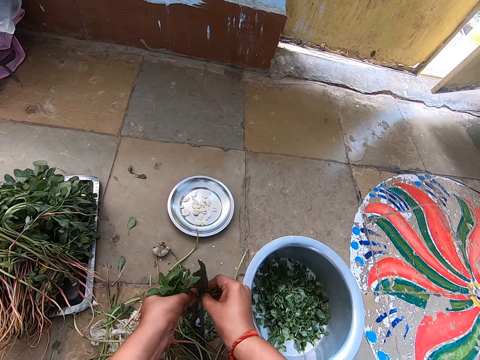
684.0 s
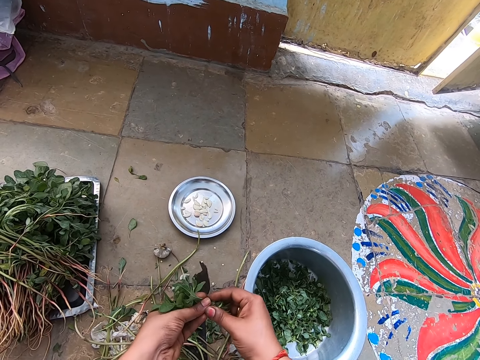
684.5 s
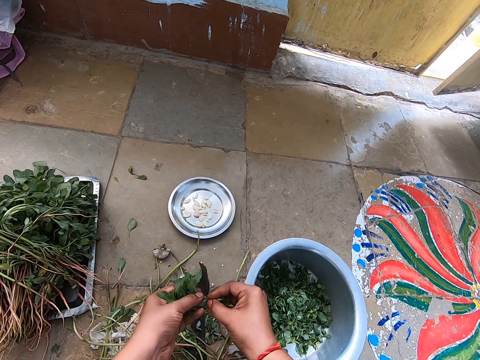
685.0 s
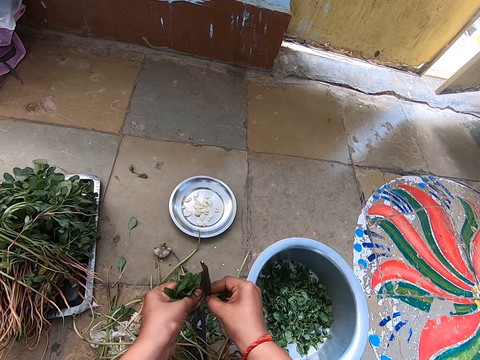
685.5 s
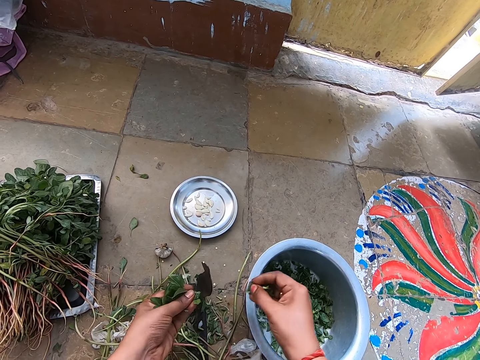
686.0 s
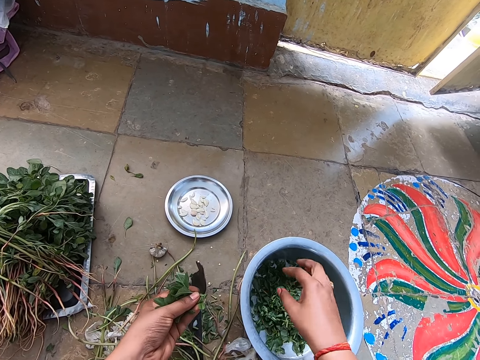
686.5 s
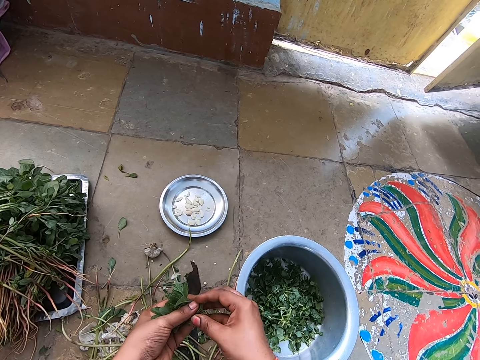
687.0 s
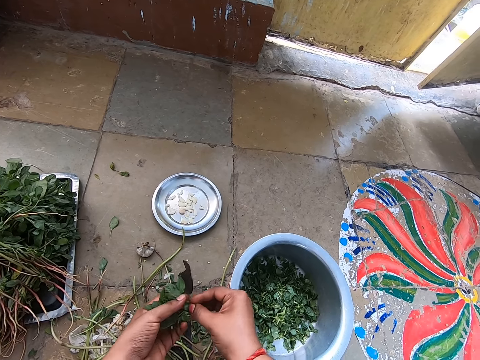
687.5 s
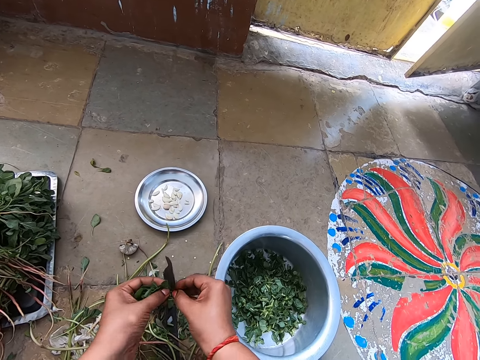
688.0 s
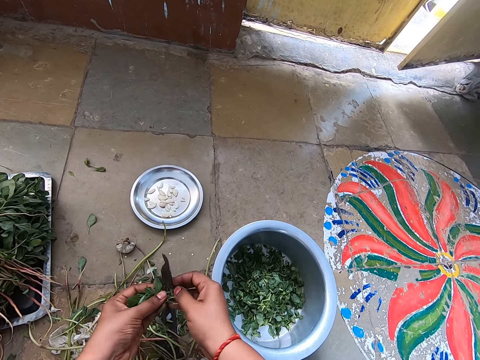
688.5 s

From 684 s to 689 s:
The camera wearer drops the water spinach stems in the bowl on the floor with her right hand. She cuts the water spinach leaves with the boti on the floor with both hands.

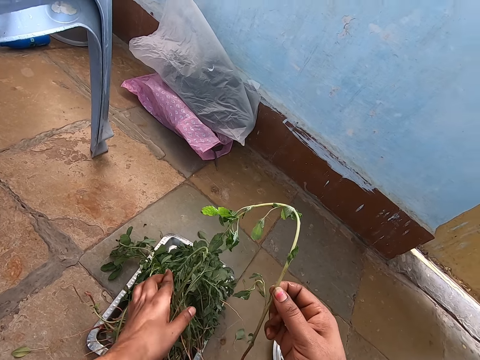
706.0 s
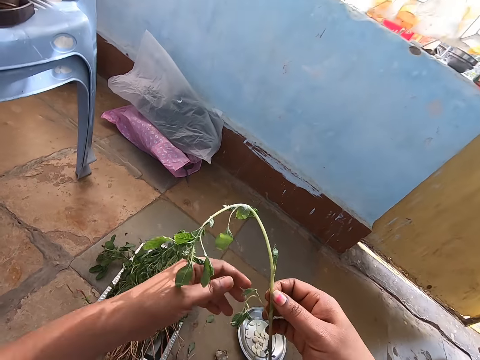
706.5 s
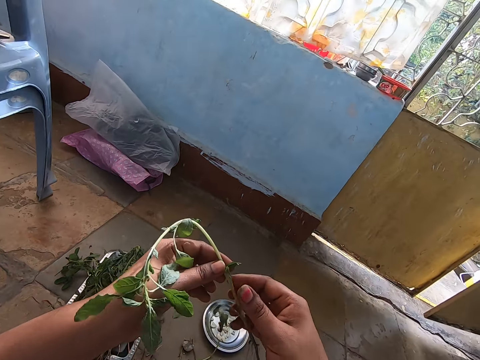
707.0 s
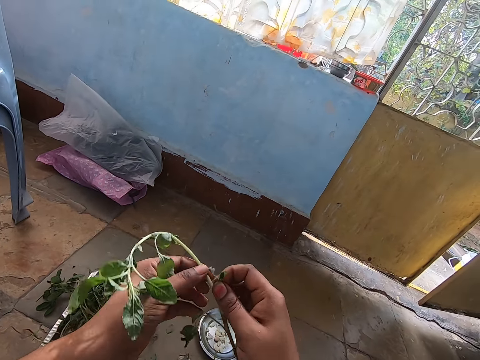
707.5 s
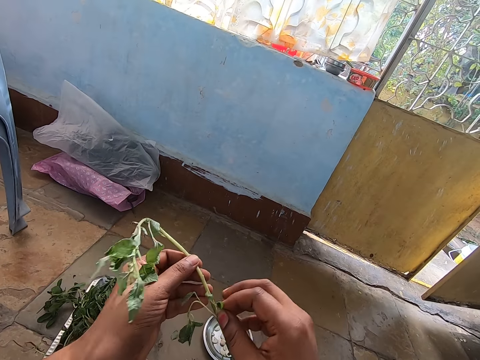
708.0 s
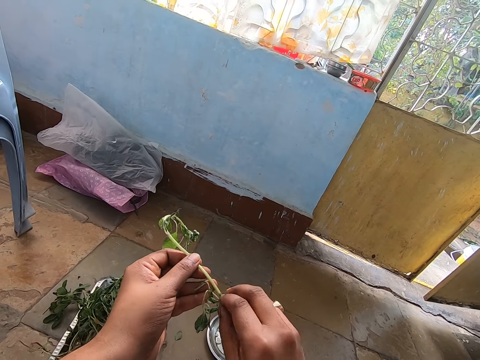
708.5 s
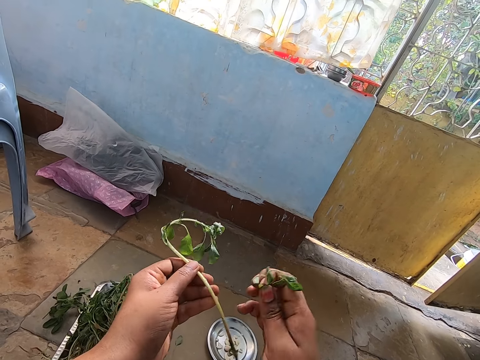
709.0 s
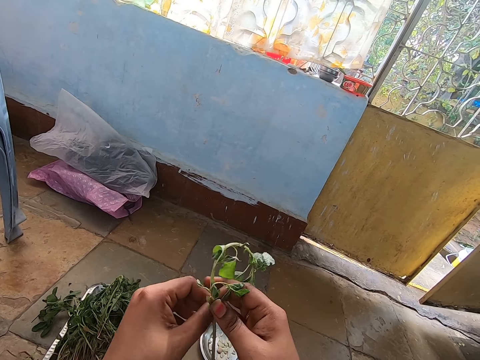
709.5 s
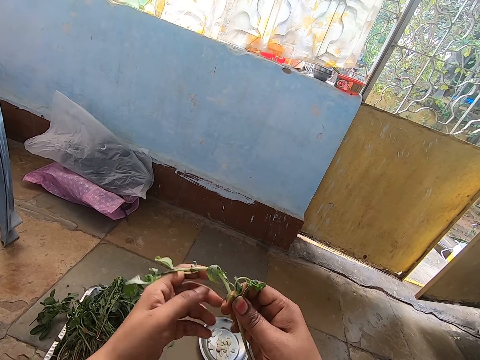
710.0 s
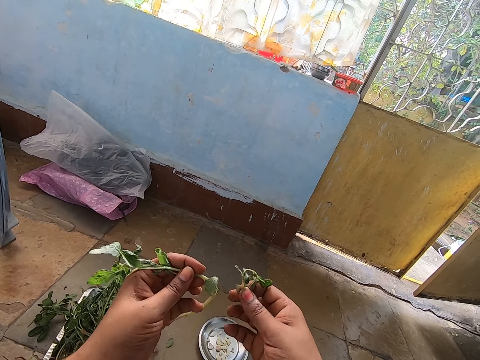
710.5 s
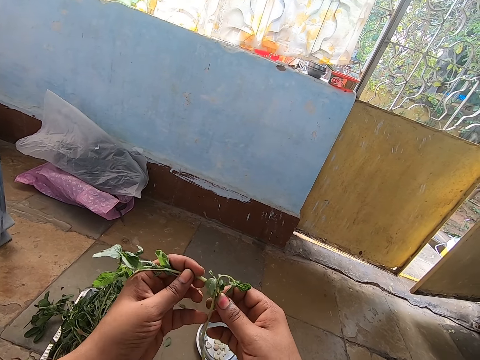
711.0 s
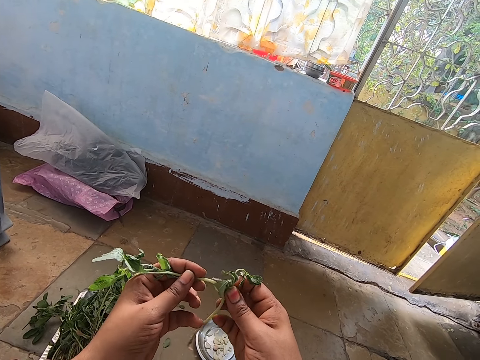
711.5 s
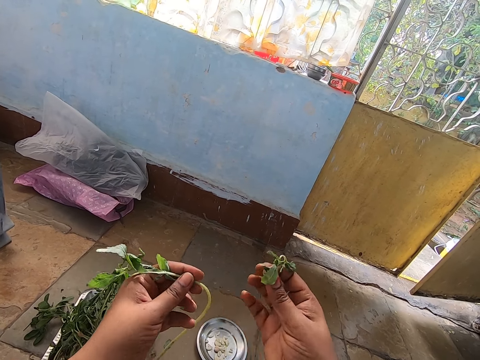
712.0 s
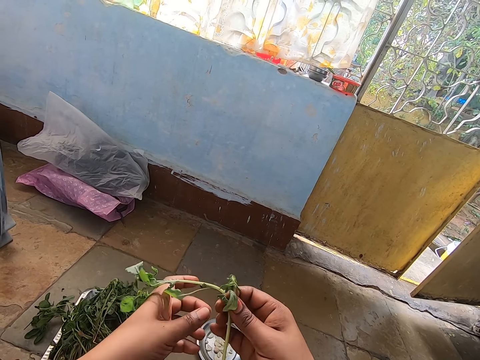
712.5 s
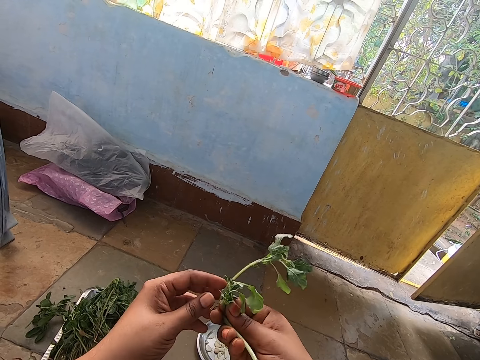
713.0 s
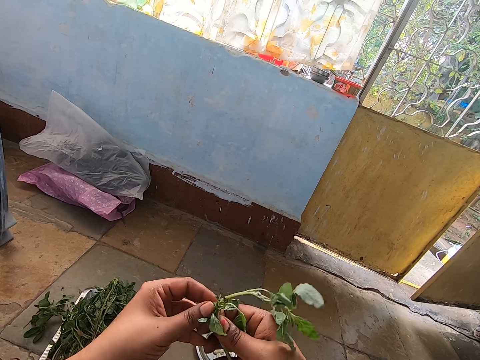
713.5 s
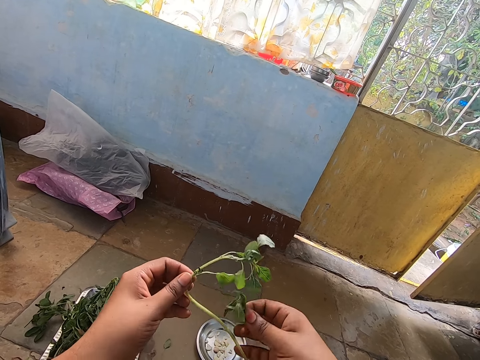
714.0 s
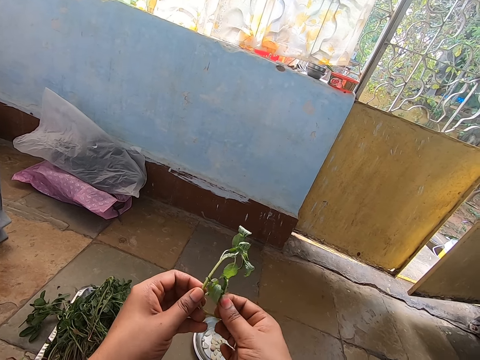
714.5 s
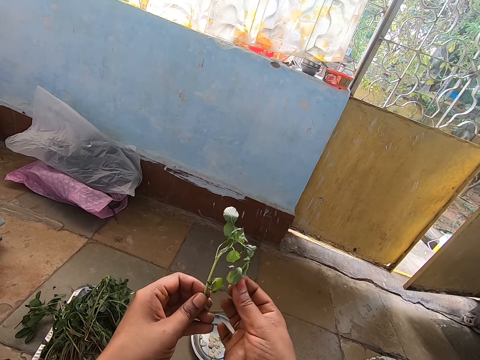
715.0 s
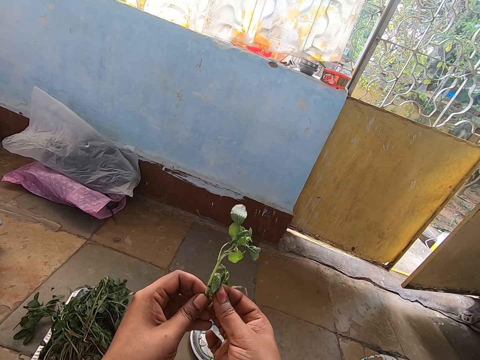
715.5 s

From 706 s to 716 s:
The camera wearer holds the water spinach with both hands. She cuts some water spinach leaf from the water spinach with her right hand.

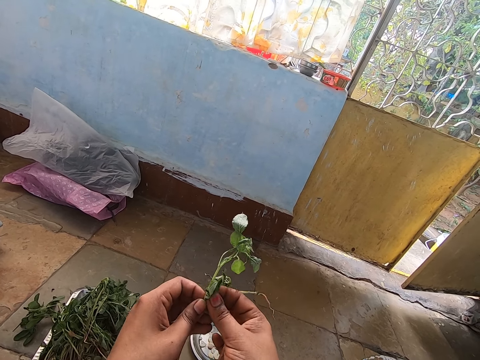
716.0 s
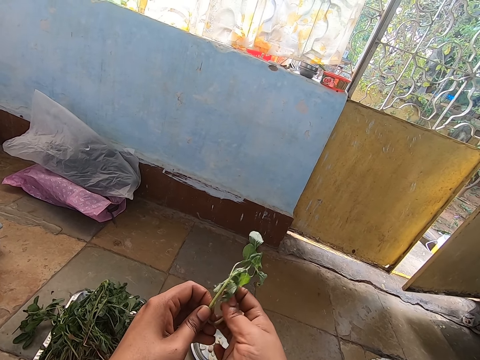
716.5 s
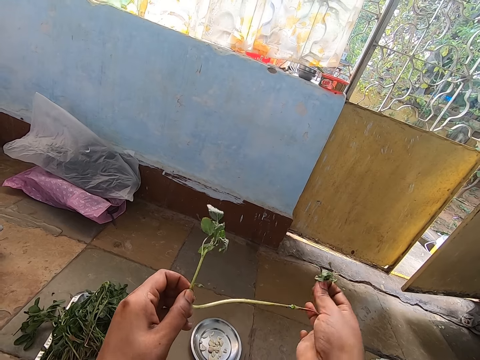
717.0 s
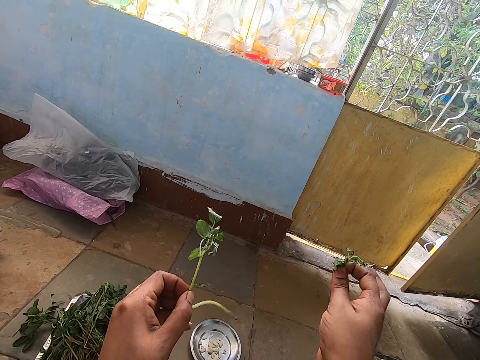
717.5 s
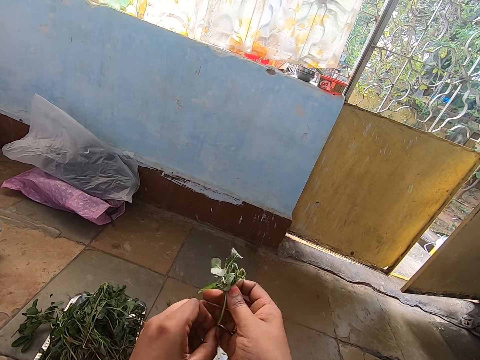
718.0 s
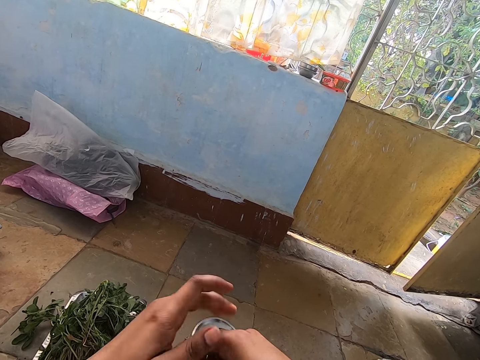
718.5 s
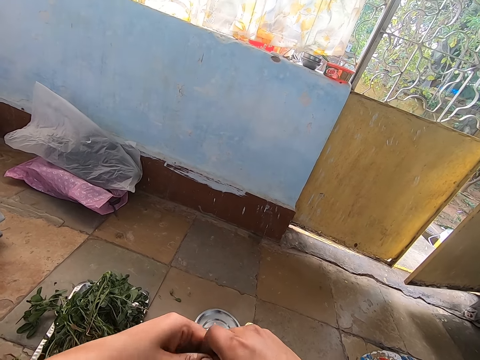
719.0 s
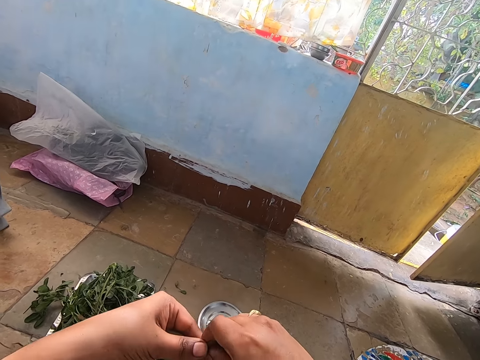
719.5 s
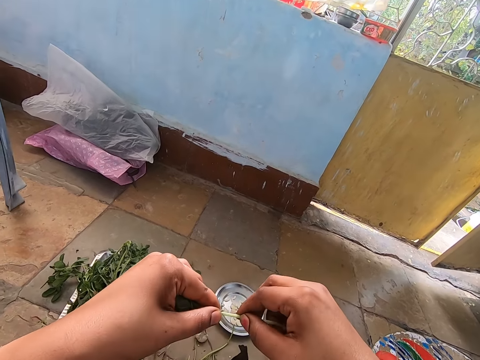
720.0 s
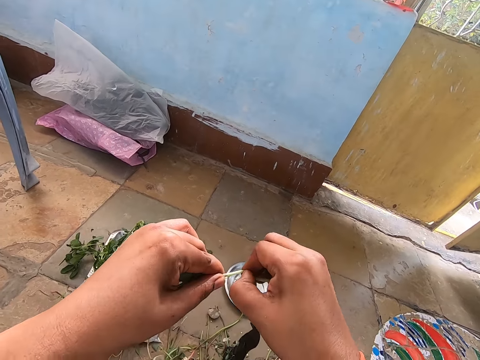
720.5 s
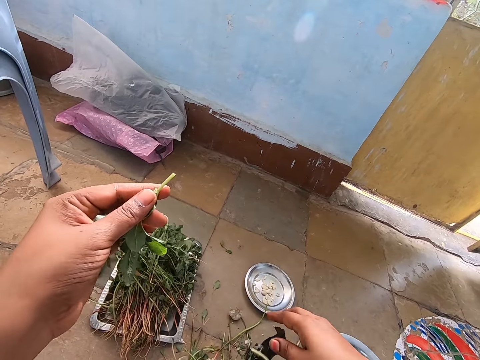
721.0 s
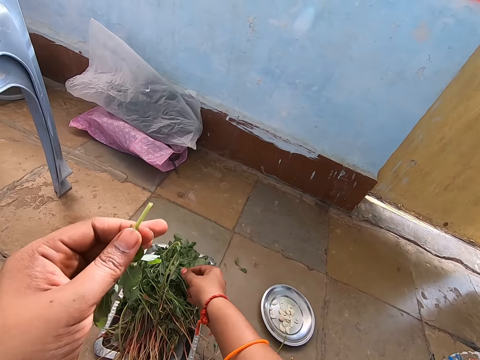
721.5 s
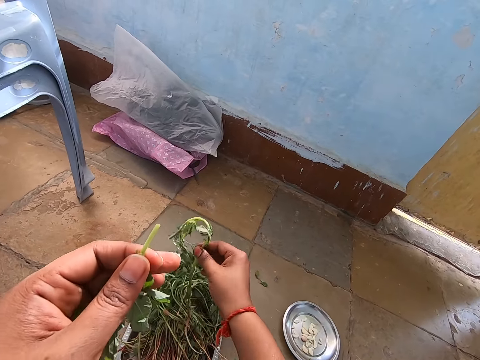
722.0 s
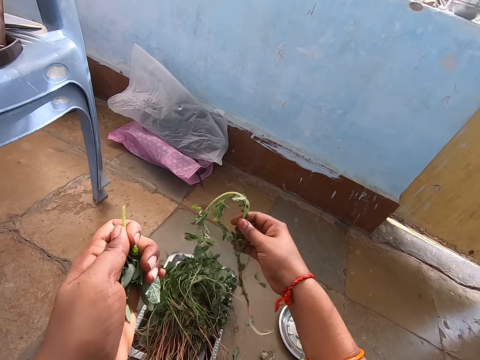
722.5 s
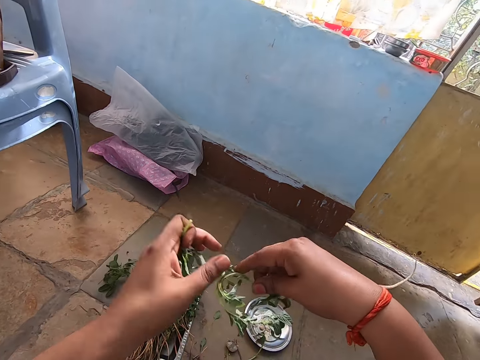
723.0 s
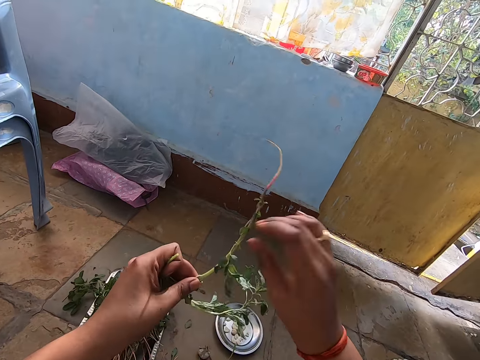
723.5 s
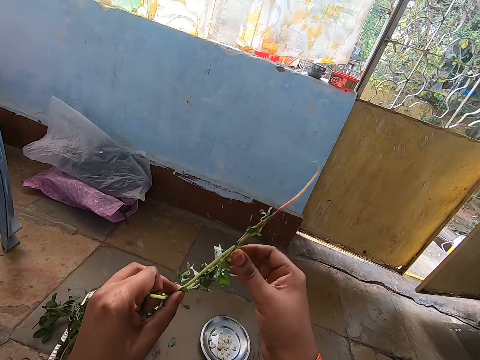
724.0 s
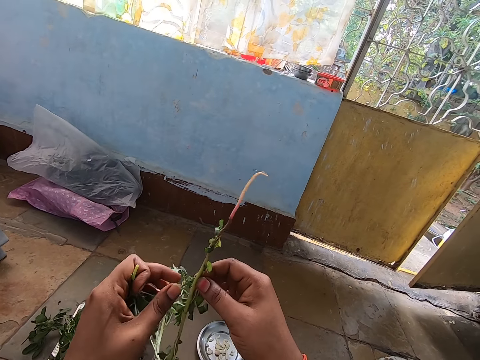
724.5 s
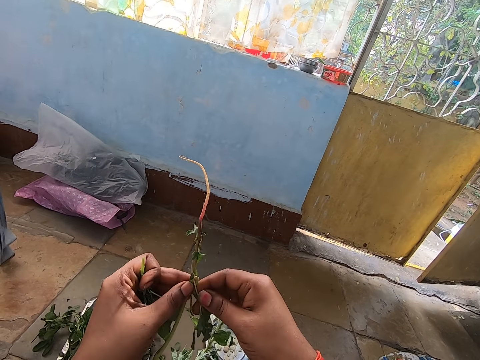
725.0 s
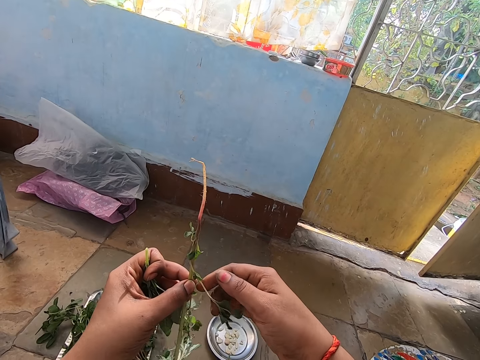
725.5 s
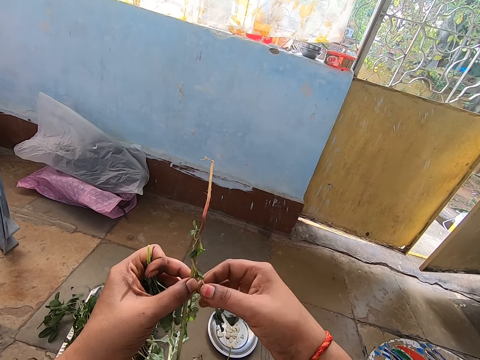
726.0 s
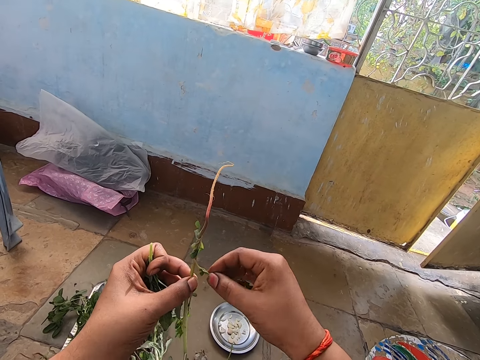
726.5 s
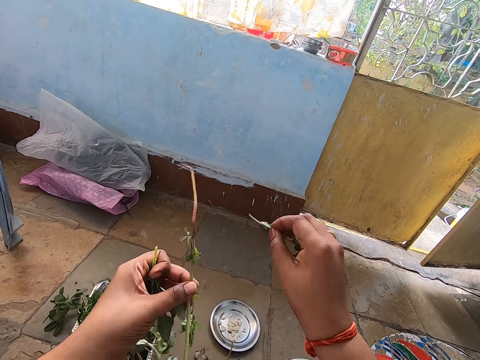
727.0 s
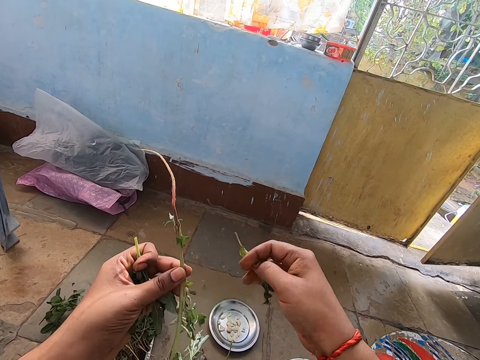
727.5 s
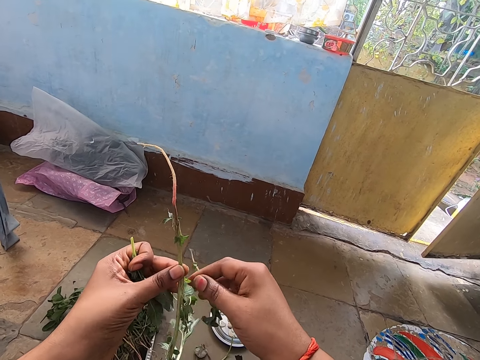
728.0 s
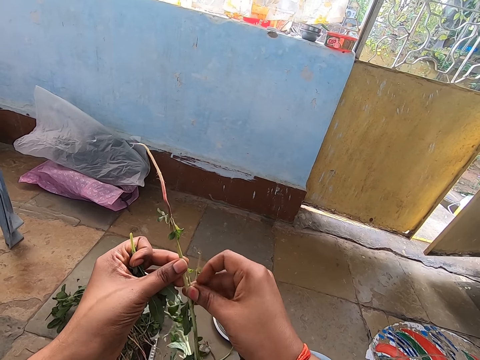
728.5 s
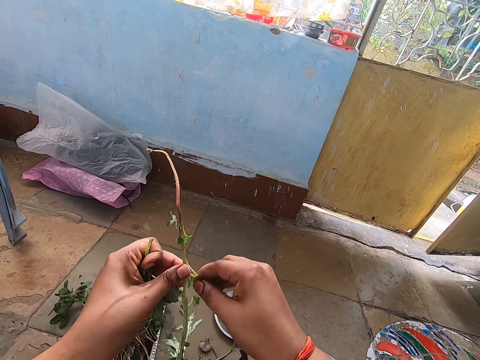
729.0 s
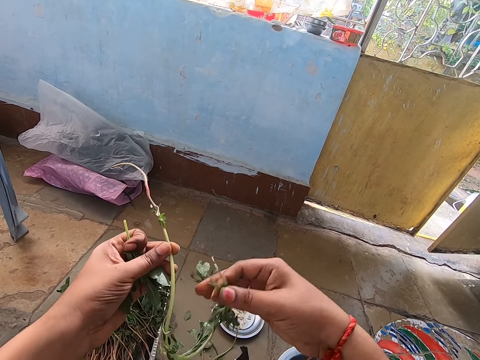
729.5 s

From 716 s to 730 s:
The camera wearer passes the water spinach from her left hand to her right hand. She breaks the water spinach stem with both hands. She drops the water spinach stem on the floor with her right hand. She picks the water spinach from the tray on the floor with her right hand. She passes the water spinach from her right hand to her left hand. She passes the water spinach from her left hand to her right hand. She breaks the water spinach branches with her right hand. She peels the vegetables.
